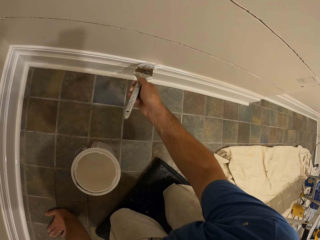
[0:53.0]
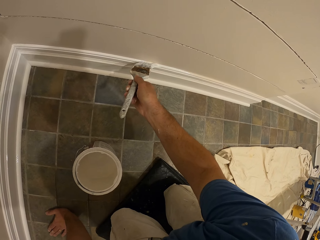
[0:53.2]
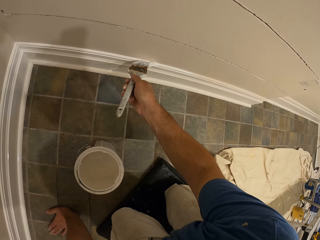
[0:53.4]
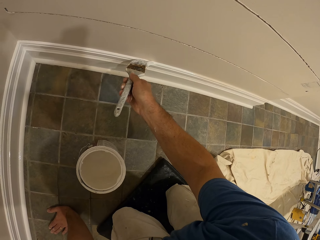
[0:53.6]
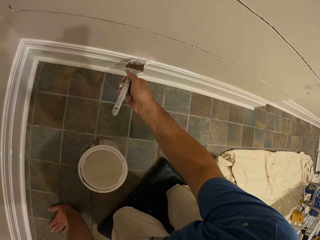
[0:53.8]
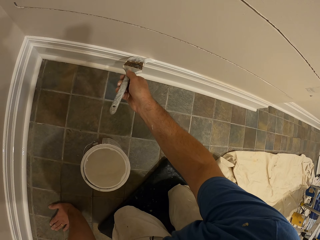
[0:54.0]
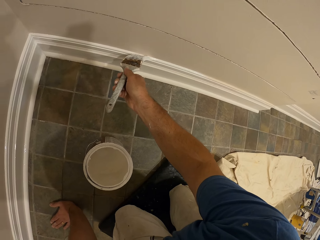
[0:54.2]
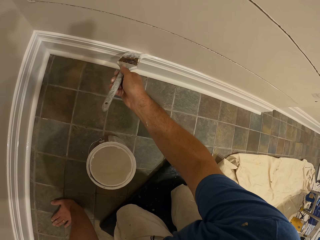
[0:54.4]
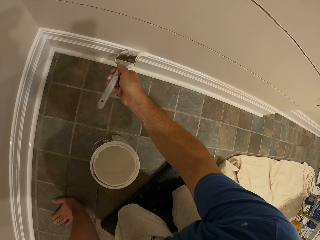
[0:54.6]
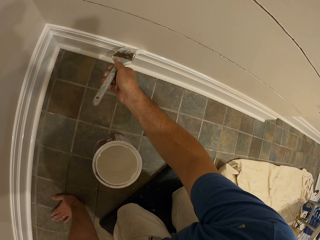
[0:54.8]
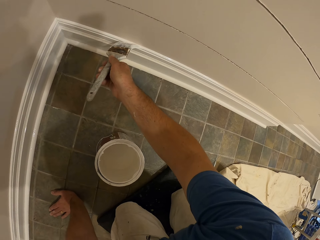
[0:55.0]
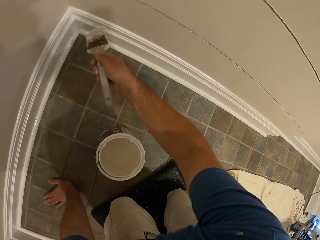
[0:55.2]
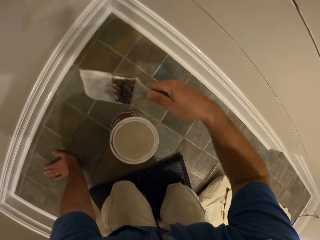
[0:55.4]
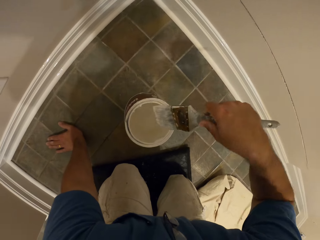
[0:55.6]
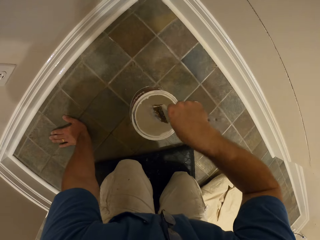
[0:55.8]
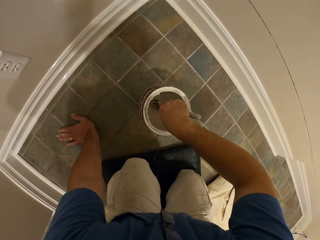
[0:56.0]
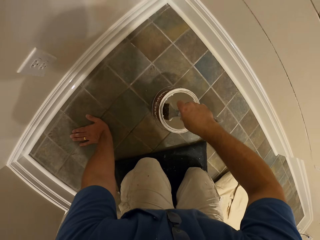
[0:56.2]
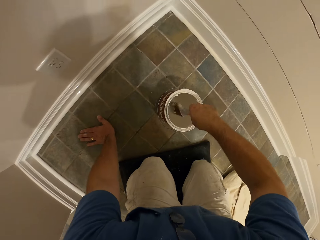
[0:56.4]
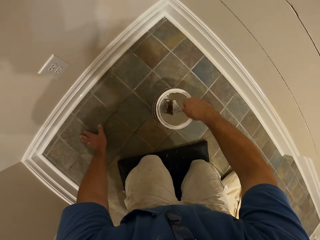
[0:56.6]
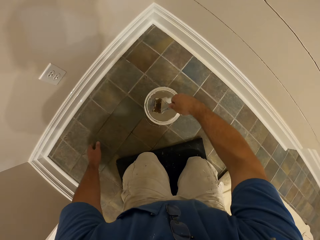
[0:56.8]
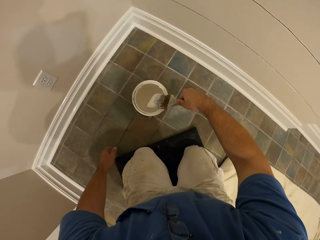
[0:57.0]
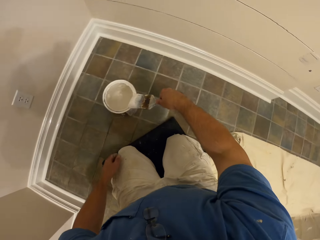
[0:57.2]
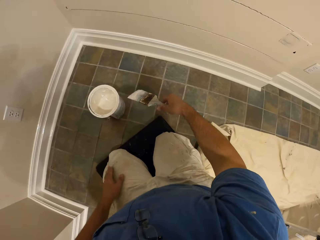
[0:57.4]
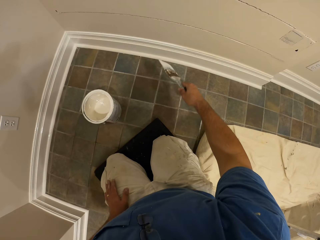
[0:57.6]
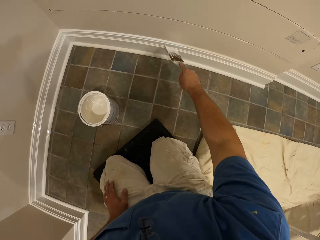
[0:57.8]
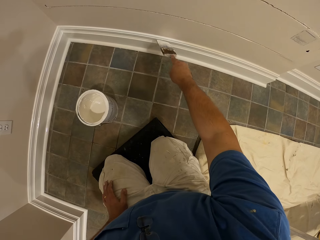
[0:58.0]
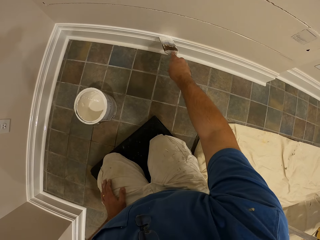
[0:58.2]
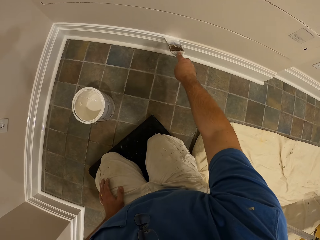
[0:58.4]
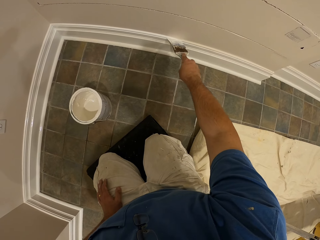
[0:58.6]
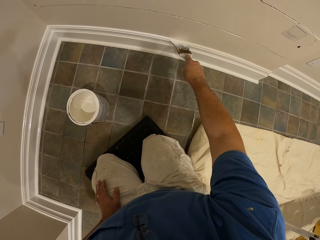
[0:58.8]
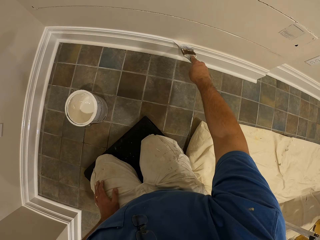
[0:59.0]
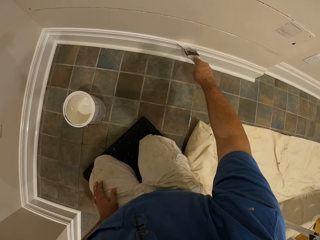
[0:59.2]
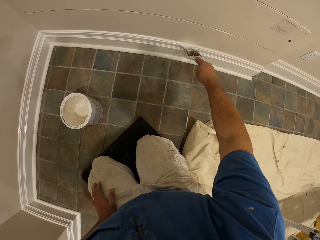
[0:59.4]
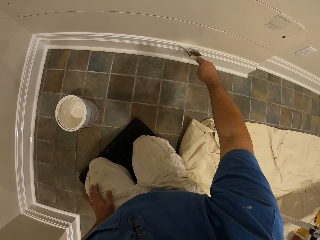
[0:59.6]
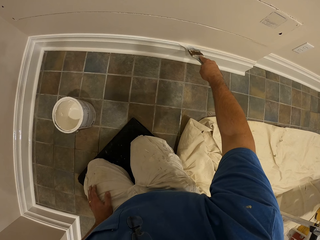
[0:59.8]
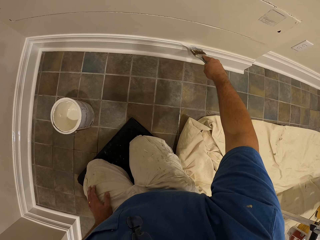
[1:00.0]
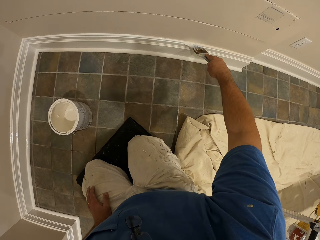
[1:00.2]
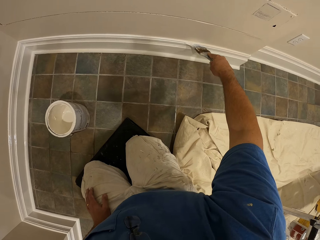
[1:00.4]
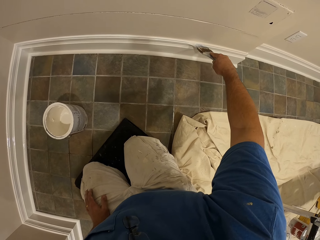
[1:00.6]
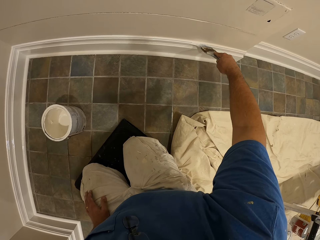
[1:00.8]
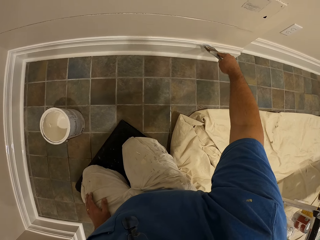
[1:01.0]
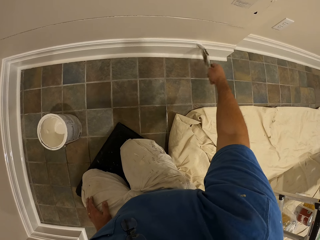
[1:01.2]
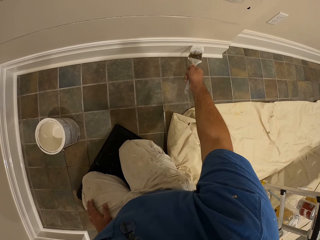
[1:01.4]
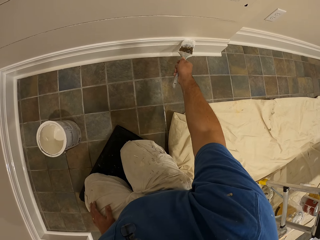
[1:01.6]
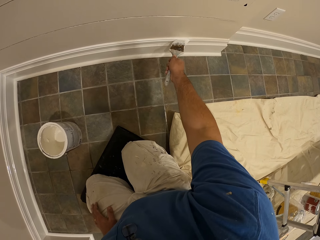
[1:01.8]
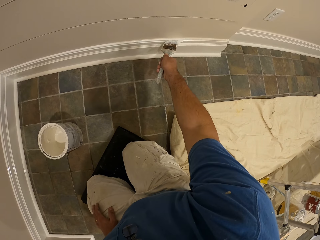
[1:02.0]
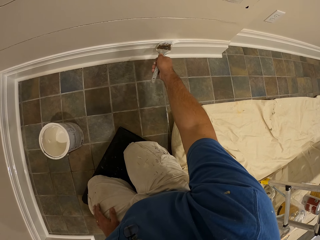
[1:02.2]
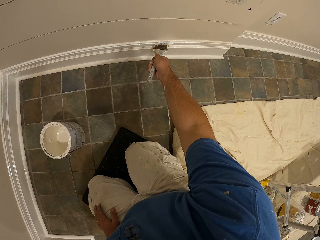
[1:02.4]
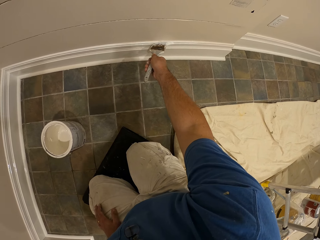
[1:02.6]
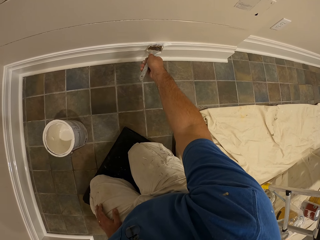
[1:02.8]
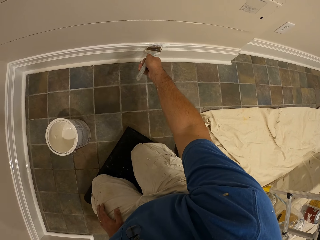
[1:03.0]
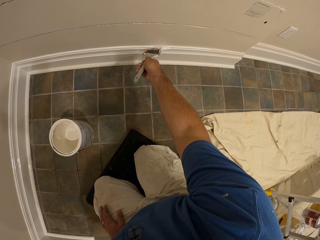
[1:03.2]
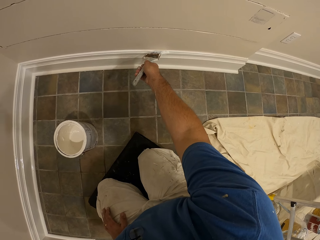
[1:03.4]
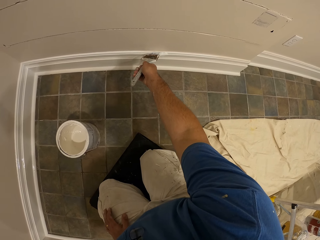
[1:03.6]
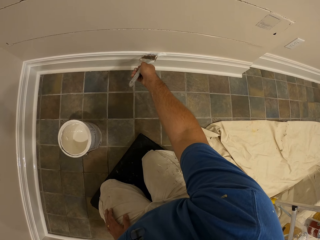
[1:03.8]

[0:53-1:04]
The camera wearer gets more paint from the container with the paint brush. He picks his hand up on his lap as he paints. He paints the wall of the room.

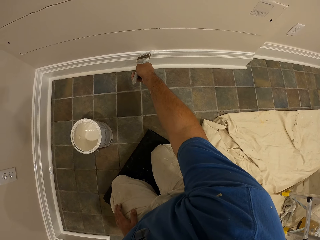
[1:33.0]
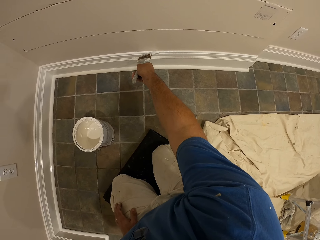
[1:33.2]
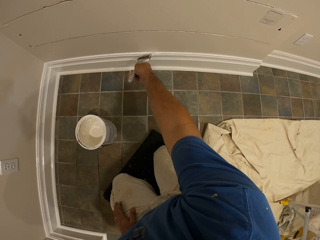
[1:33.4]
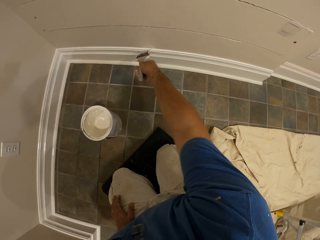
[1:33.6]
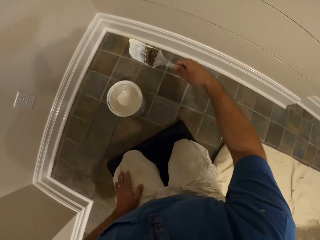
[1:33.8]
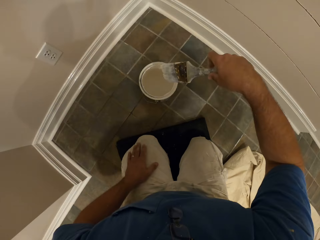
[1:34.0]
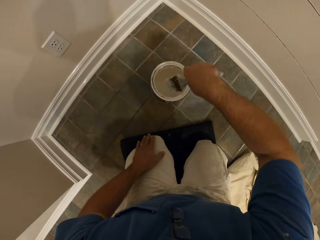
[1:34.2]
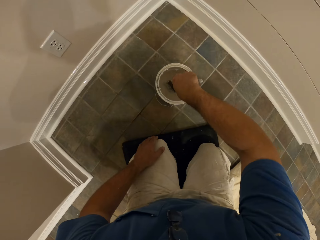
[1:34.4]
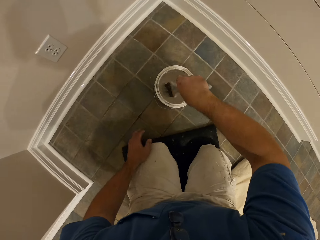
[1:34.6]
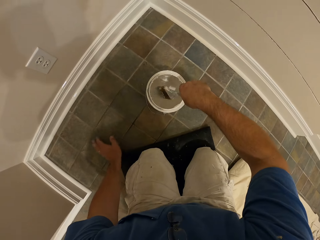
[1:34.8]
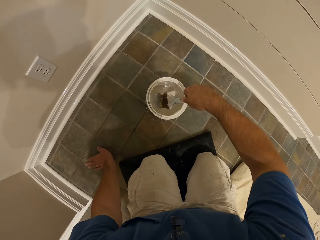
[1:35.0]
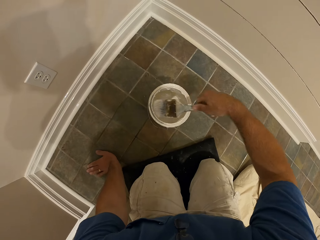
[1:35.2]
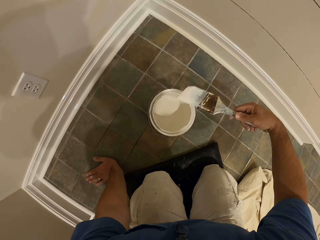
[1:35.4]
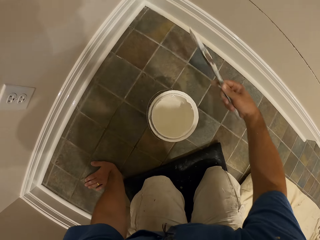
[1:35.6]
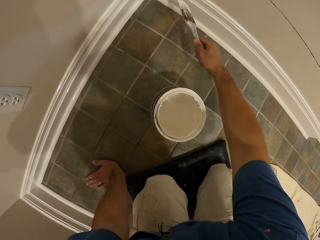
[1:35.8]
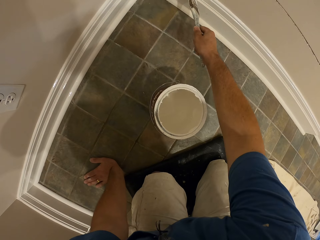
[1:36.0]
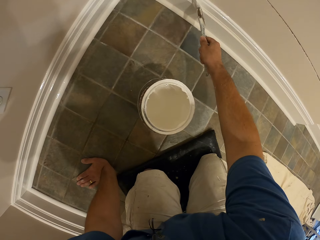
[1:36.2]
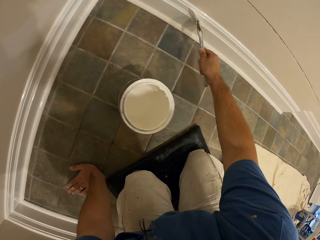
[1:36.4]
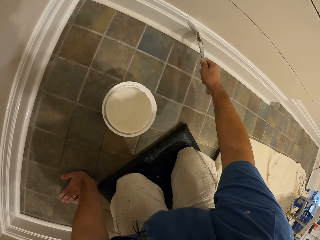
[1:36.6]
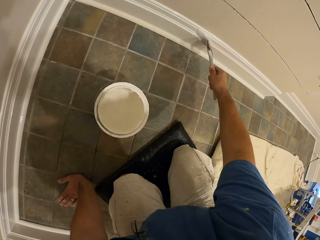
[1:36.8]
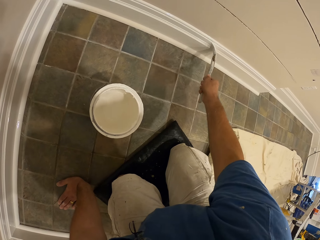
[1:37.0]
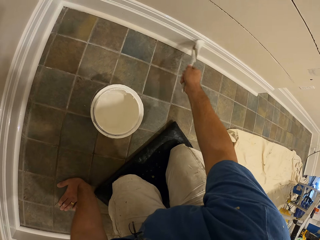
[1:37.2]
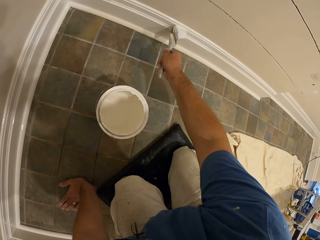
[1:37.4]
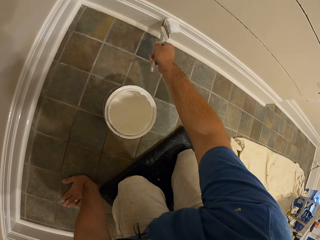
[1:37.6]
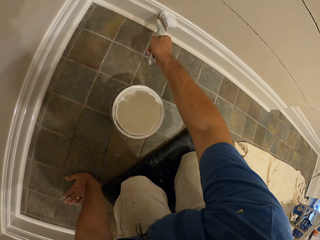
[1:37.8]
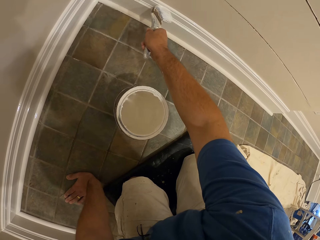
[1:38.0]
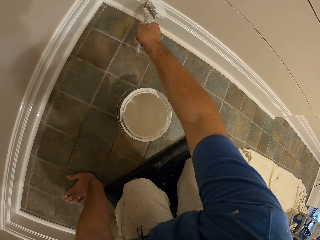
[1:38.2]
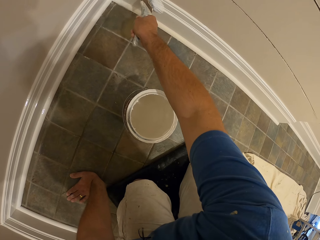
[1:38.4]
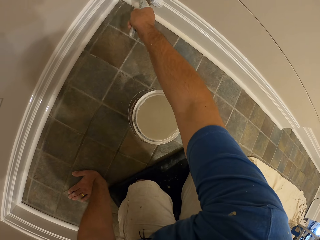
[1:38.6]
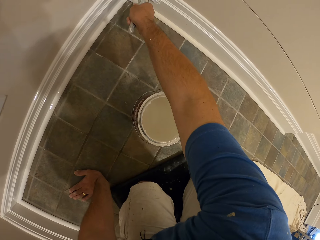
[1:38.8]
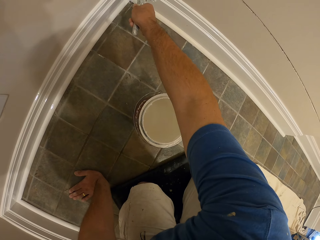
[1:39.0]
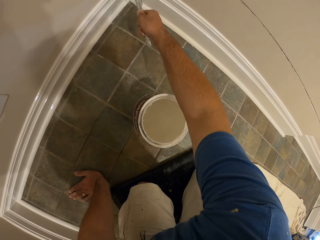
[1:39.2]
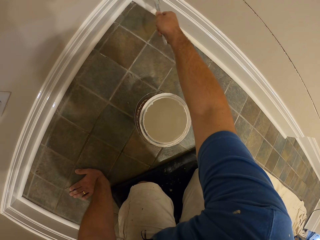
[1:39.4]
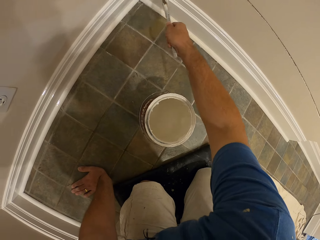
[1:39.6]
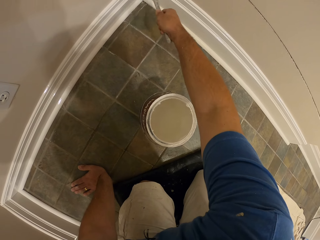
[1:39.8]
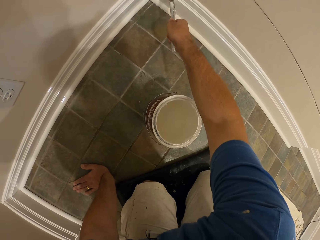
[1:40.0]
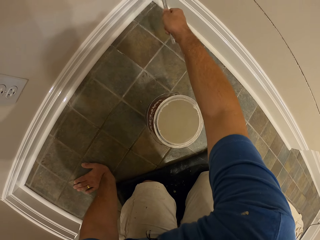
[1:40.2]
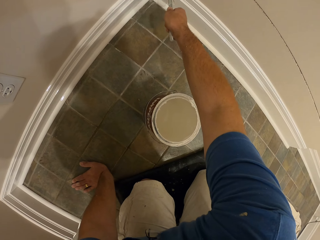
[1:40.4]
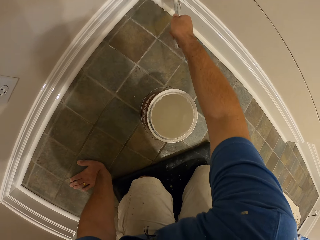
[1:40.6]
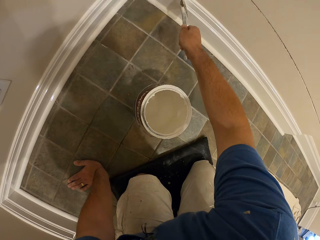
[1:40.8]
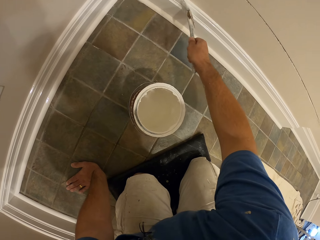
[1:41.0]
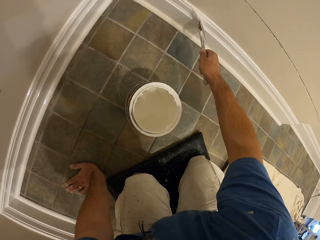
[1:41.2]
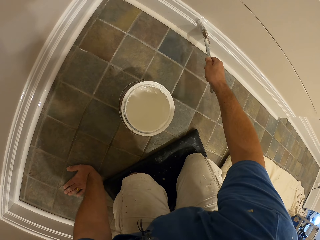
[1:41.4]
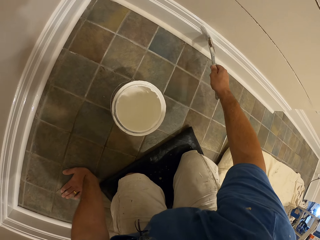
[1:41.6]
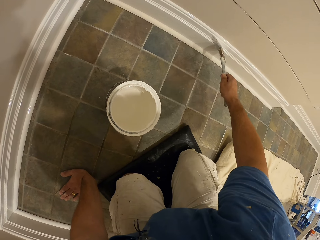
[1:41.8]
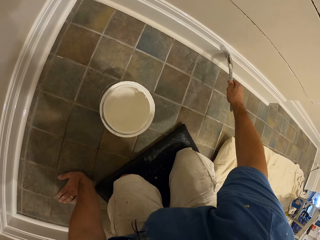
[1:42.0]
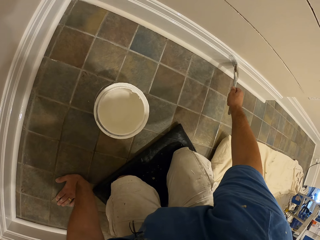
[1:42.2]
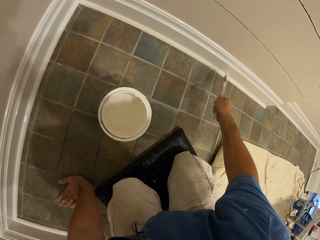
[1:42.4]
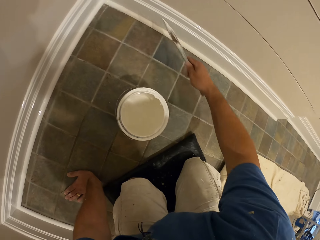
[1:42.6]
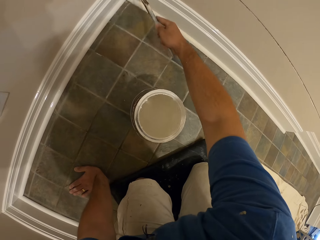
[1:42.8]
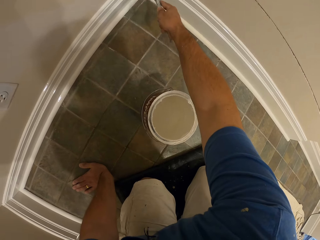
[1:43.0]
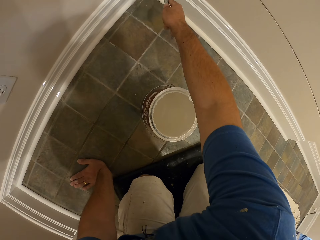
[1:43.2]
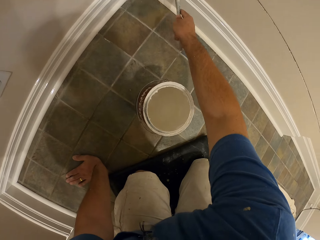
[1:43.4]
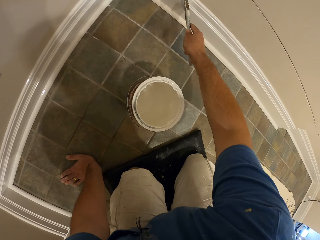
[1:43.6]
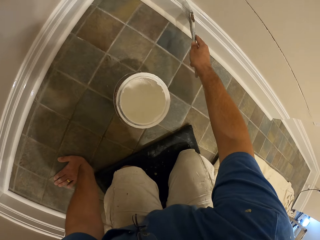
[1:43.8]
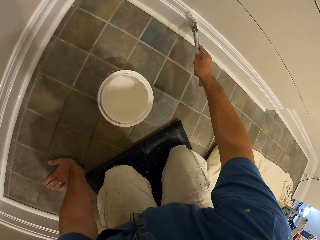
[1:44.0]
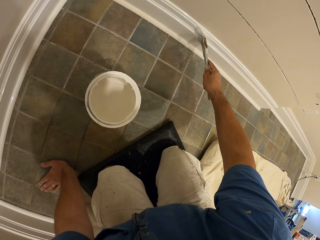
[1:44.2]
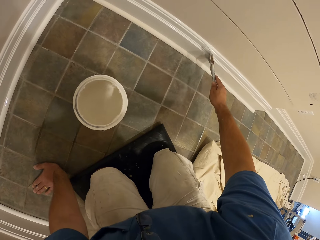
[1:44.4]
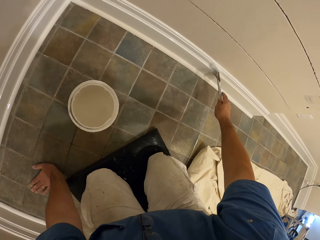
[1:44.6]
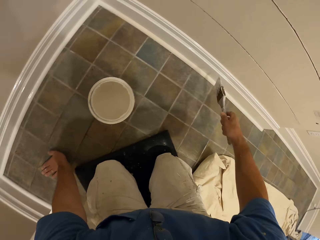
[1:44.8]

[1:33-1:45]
The camera wearer gets more paint from the container with the paint brush. They paint the wall of the room.
